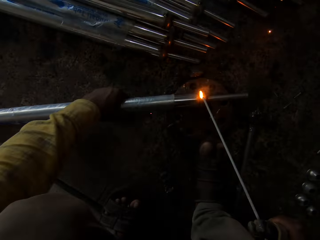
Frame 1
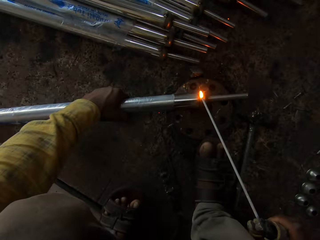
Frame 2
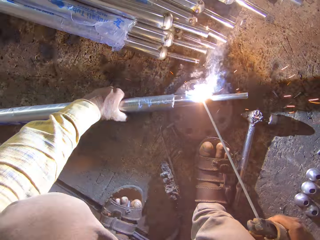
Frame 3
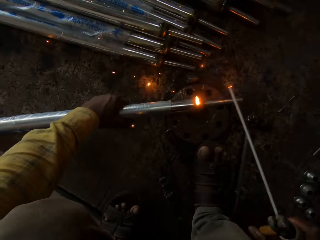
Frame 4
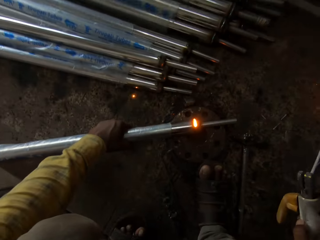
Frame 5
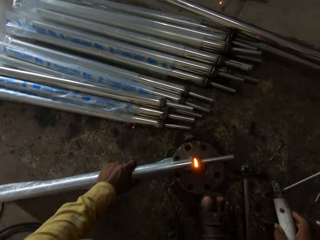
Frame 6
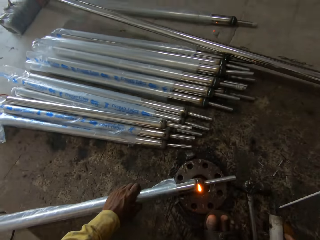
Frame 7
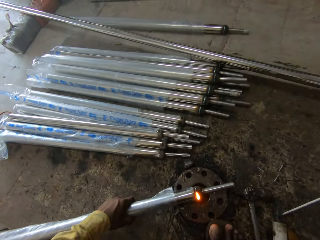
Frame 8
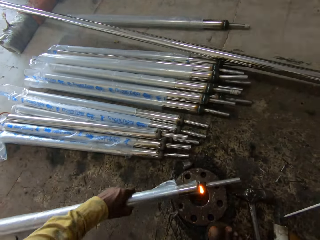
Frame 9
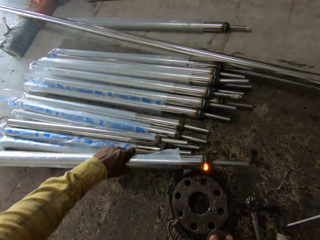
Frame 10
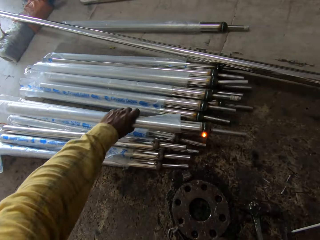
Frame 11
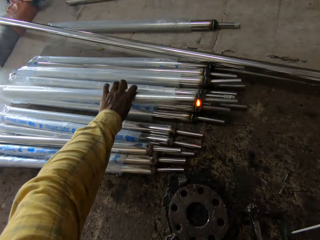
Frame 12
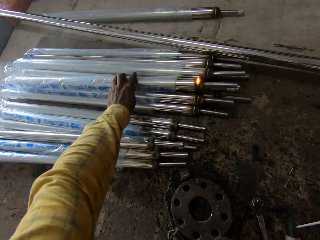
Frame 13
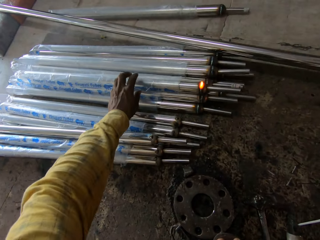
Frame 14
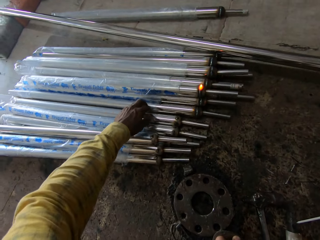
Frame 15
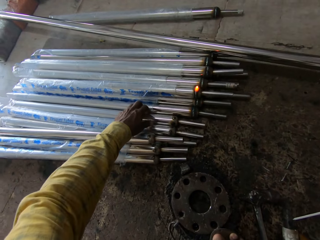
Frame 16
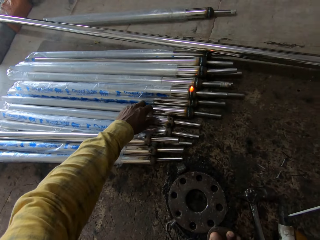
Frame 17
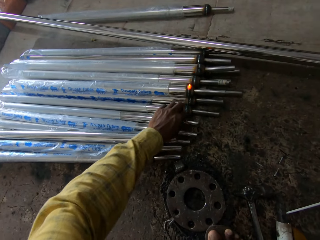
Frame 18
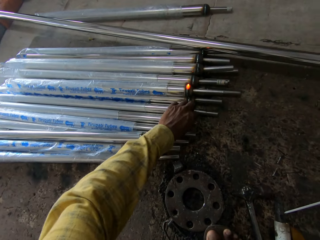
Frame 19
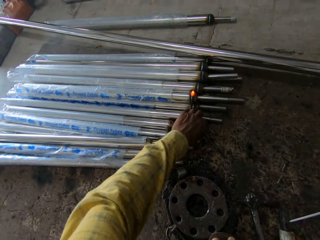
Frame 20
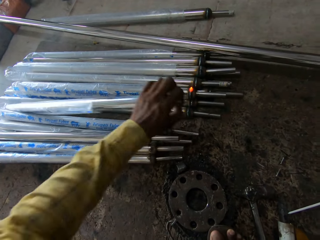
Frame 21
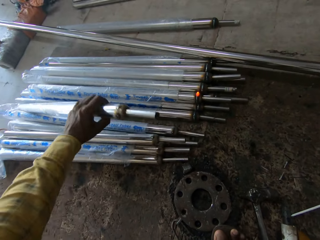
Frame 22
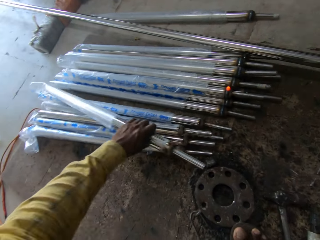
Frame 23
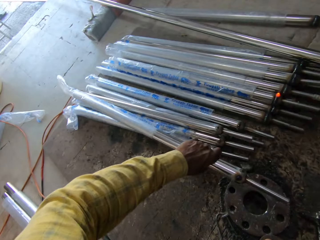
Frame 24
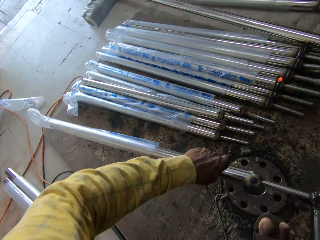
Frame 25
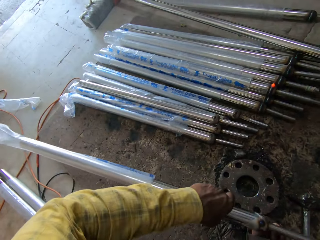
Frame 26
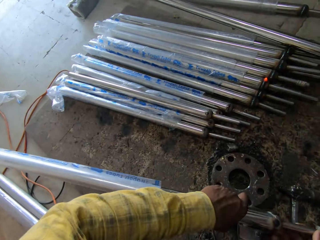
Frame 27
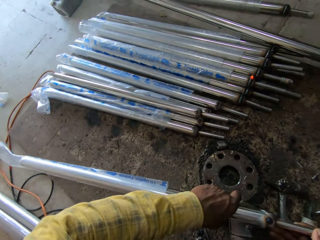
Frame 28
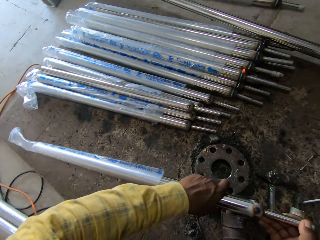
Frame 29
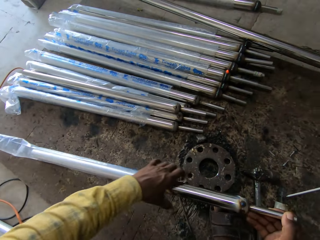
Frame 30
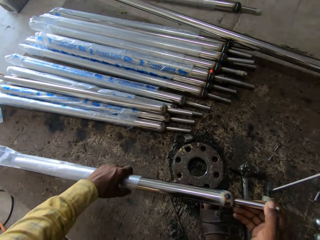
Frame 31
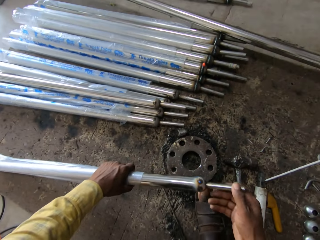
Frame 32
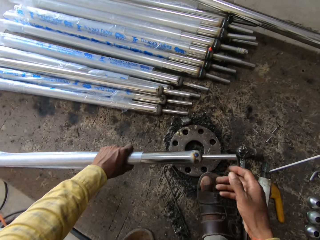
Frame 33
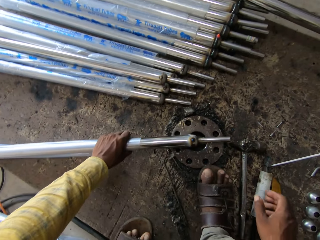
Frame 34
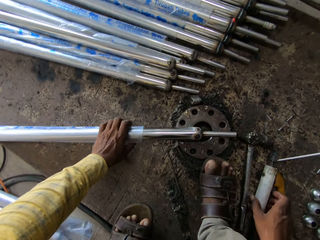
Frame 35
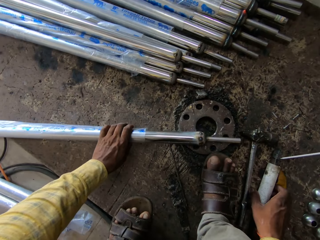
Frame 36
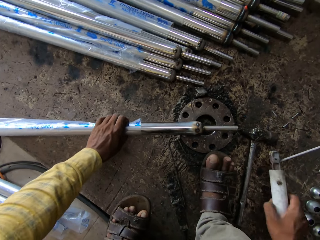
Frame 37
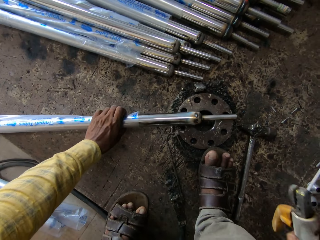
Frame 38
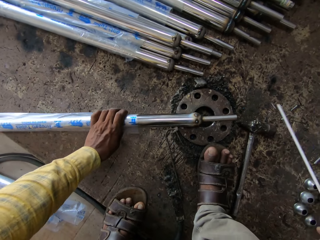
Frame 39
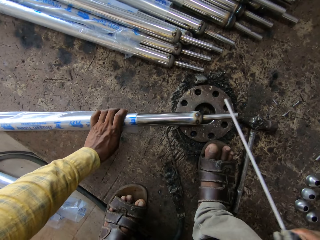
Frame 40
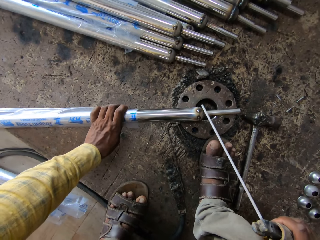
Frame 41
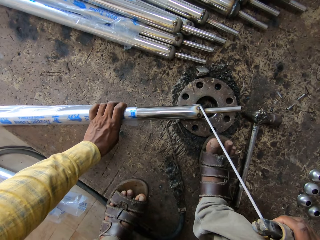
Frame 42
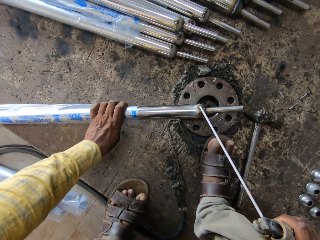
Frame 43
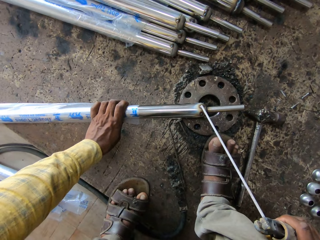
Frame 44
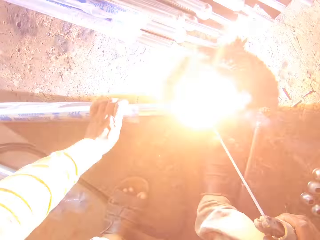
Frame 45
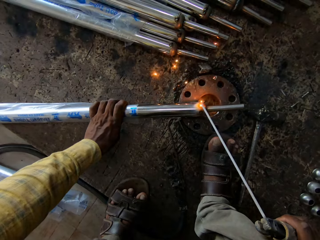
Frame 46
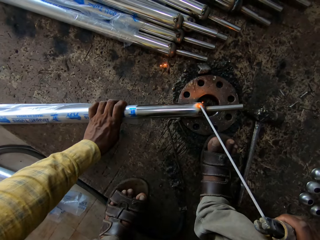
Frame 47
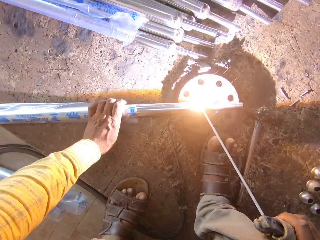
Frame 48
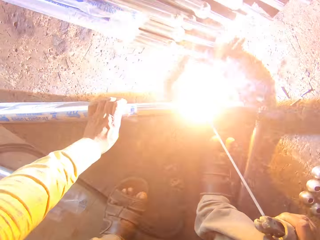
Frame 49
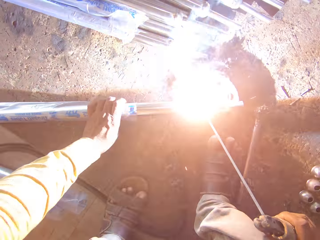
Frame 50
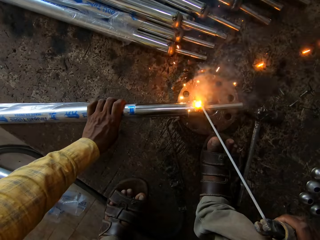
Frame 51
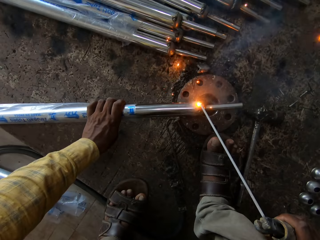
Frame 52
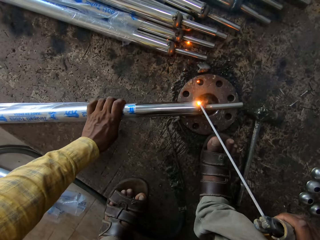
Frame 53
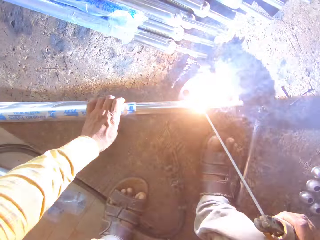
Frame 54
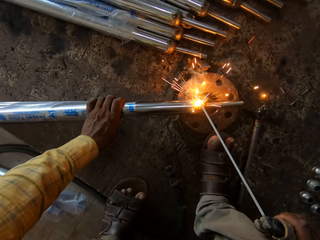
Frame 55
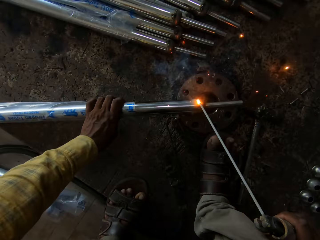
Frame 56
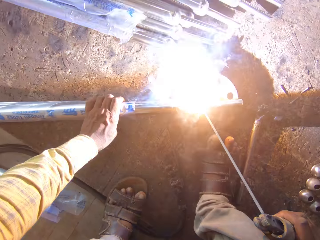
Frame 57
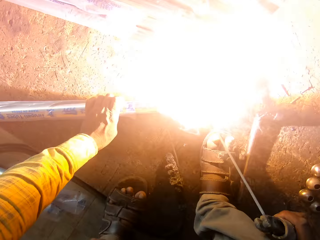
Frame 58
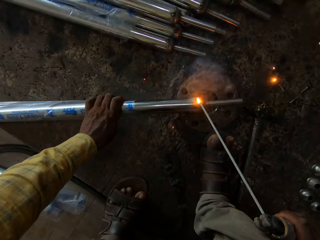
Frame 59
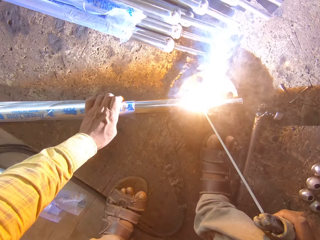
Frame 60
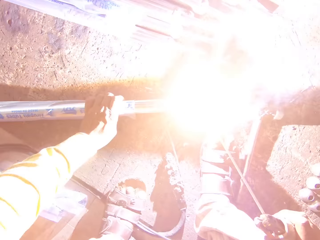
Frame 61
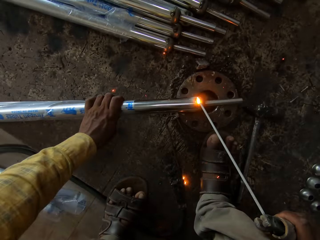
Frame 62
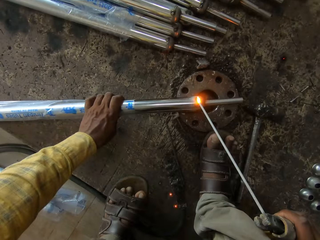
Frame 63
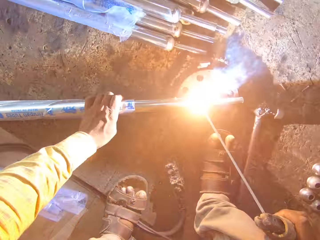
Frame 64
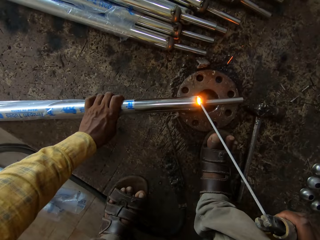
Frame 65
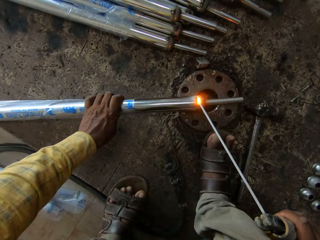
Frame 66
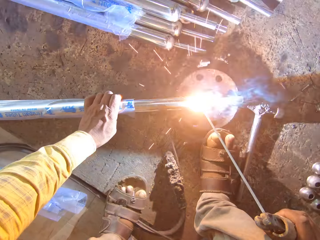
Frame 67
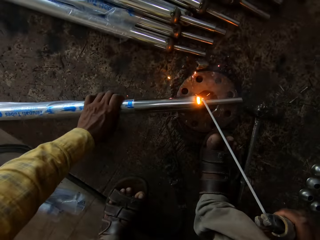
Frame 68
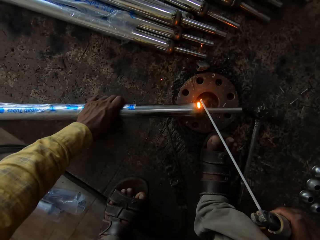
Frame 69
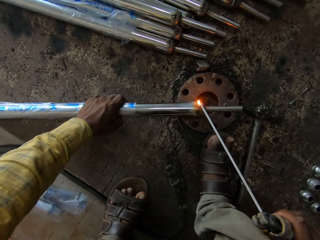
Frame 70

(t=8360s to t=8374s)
The camera wearer puts the welding gun down. They move the metal. They put the metal down. They pick up another metal. They put the metal down. They pick up the welding gun. They weld the metal.

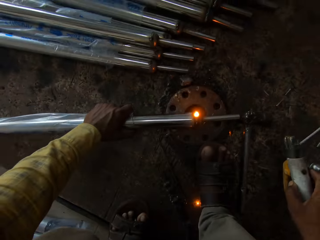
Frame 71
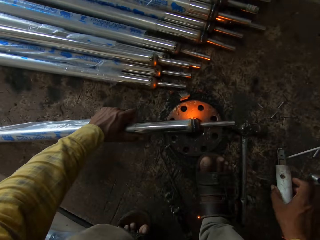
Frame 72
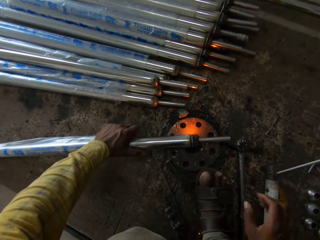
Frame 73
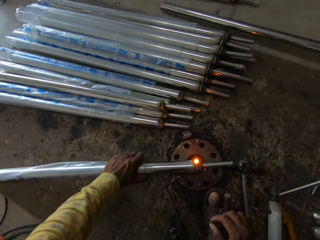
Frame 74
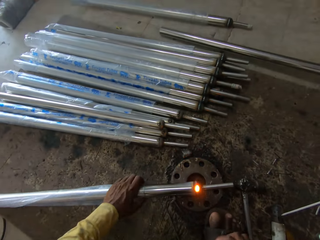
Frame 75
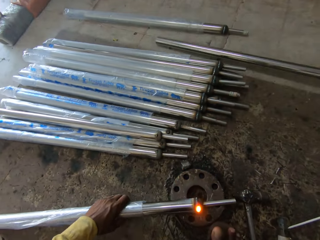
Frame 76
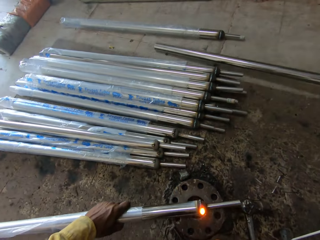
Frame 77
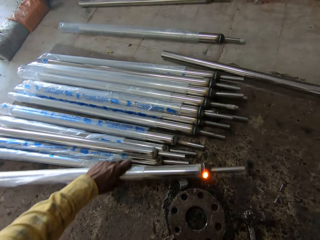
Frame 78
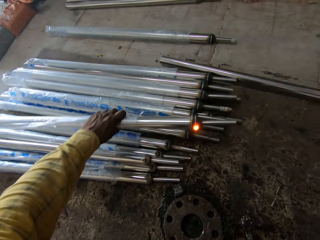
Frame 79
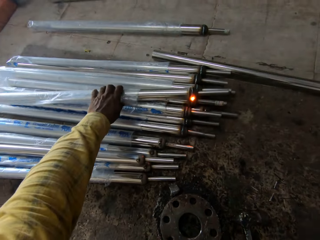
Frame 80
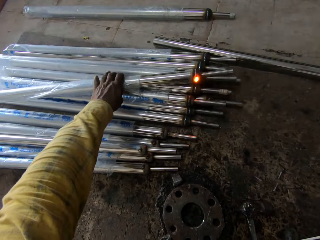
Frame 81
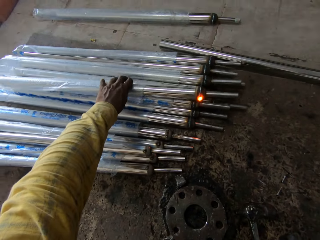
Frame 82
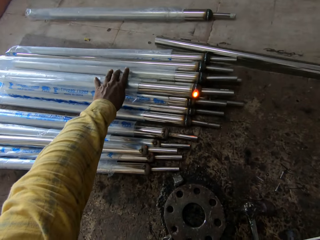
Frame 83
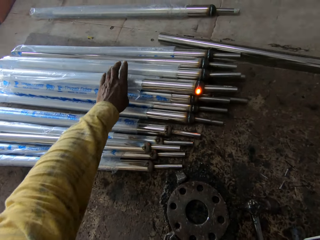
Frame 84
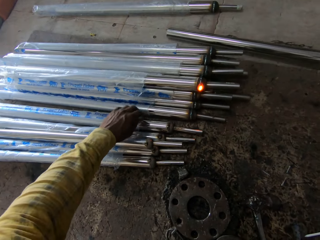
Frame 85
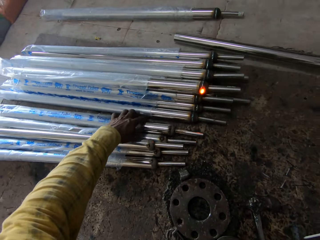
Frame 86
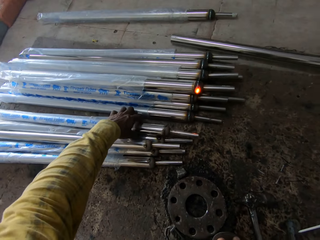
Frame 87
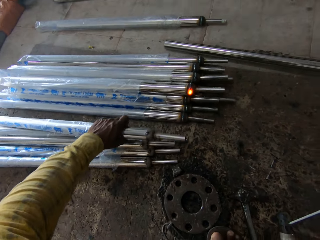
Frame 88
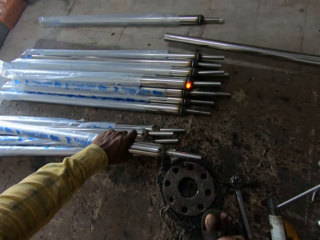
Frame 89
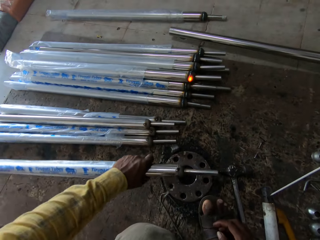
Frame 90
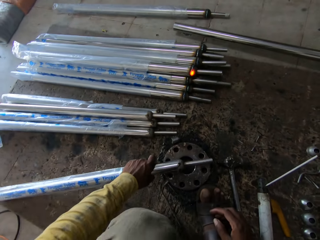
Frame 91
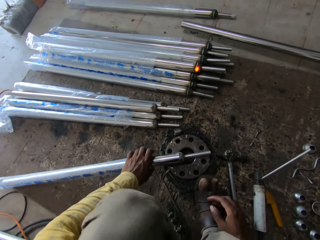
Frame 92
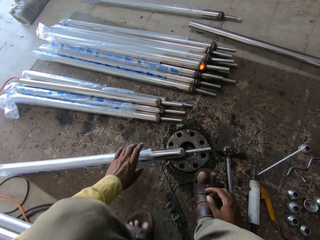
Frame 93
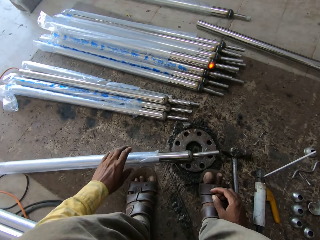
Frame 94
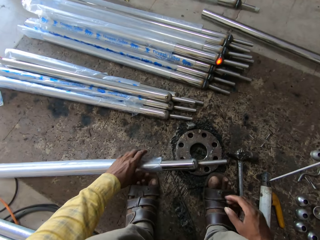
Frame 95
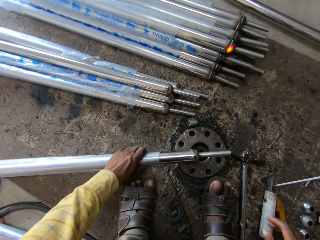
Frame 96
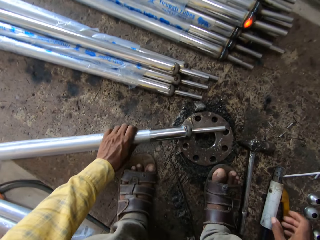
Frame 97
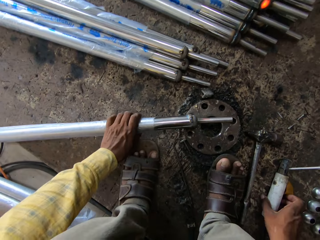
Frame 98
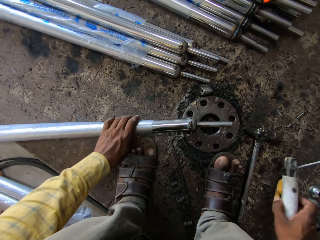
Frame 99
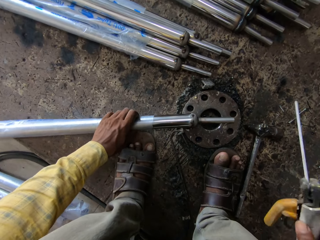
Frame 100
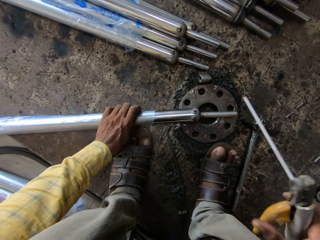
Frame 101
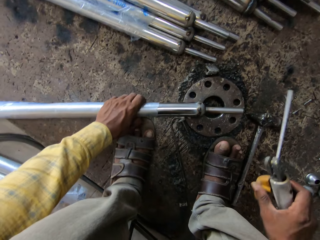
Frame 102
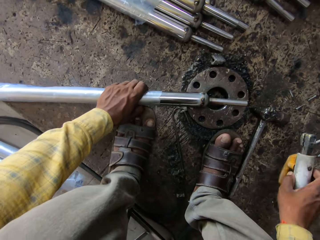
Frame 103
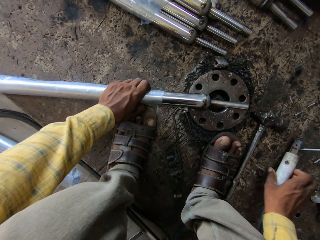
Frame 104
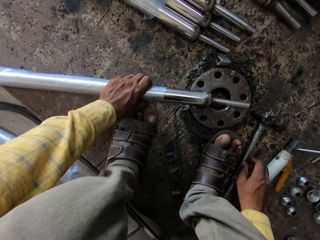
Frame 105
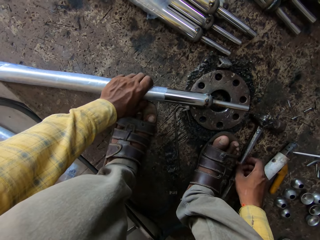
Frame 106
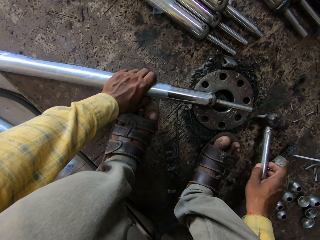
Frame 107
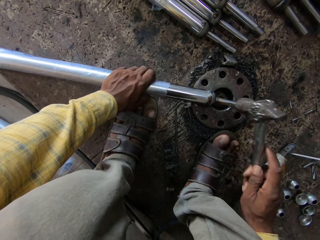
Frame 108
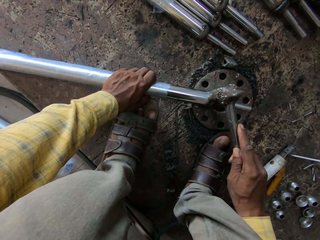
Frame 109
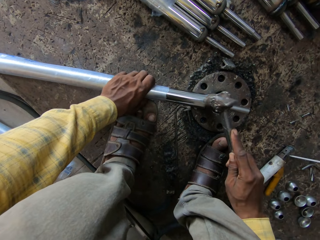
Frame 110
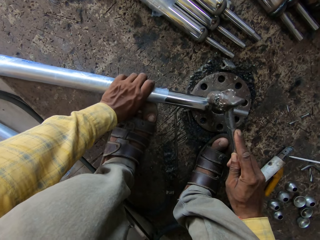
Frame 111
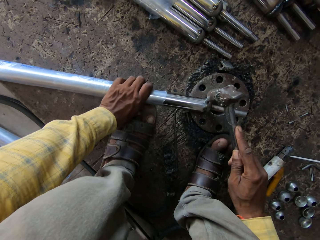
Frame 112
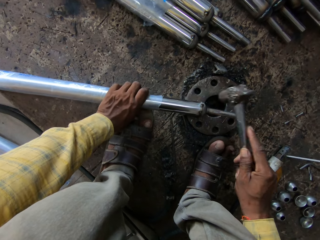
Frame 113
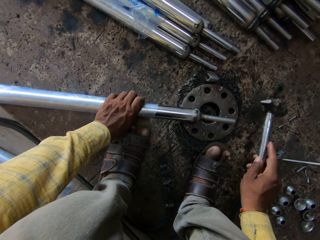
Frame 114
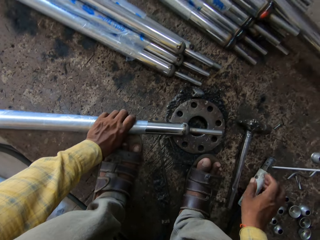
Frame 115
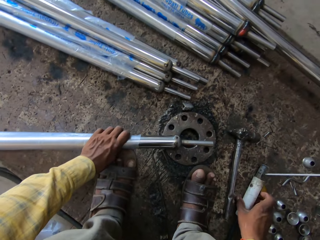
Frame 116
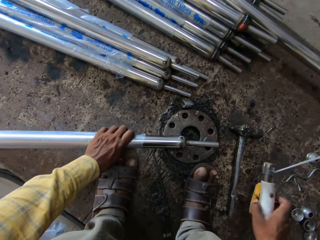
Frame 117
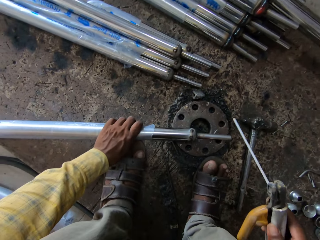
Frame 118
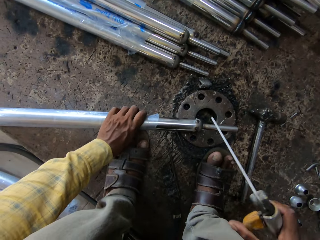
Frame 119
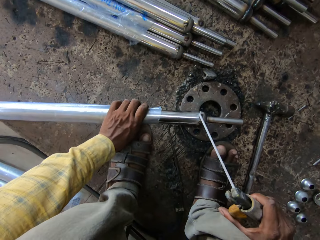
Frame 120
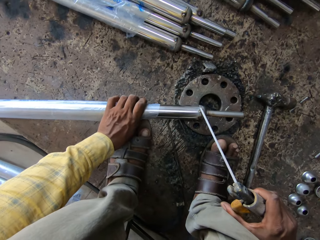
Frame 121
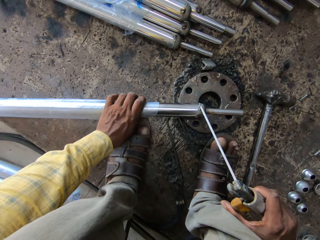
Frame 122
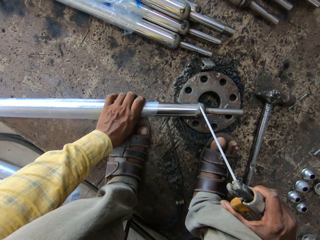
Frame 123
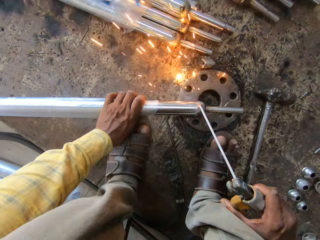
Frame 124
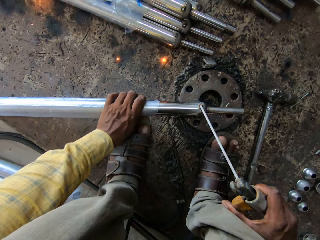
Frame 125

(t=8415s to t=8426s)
The camera wearer moves the metal. They pick up a metal. They hit the metal.
